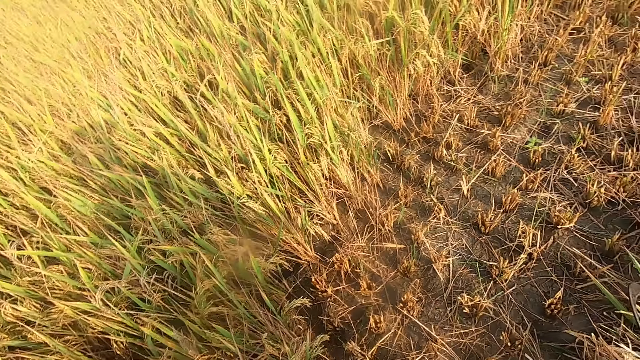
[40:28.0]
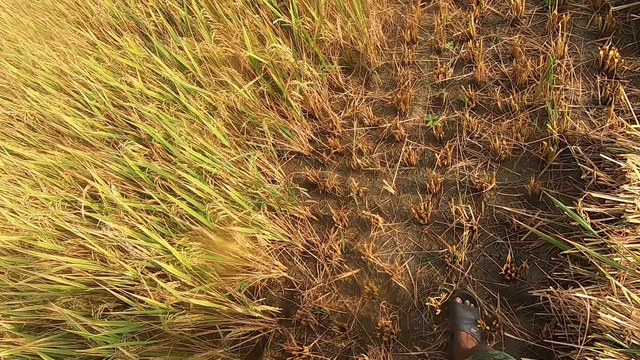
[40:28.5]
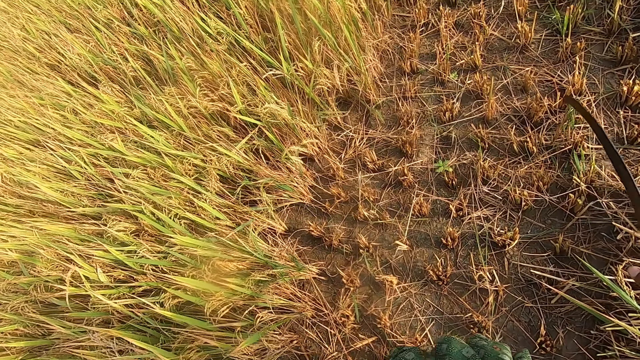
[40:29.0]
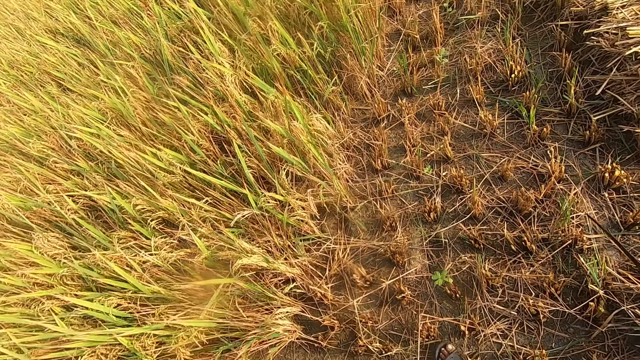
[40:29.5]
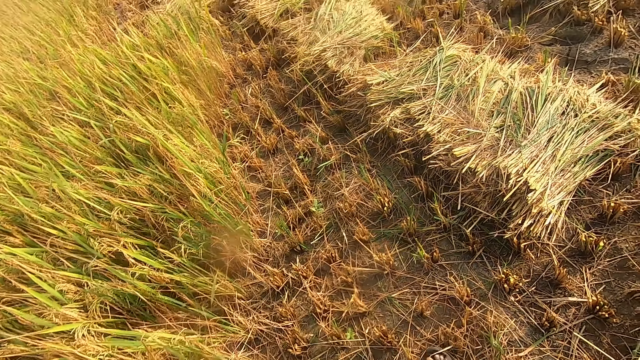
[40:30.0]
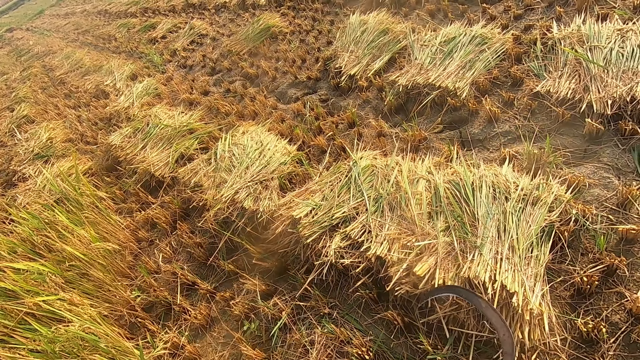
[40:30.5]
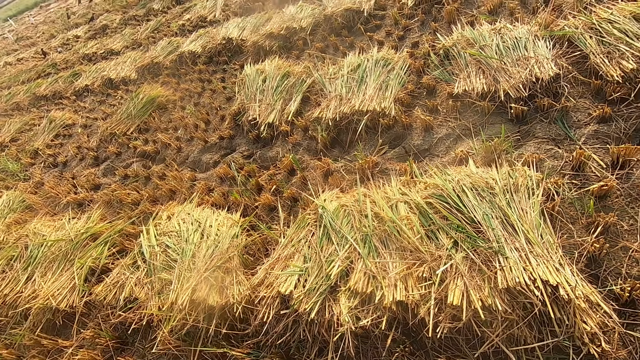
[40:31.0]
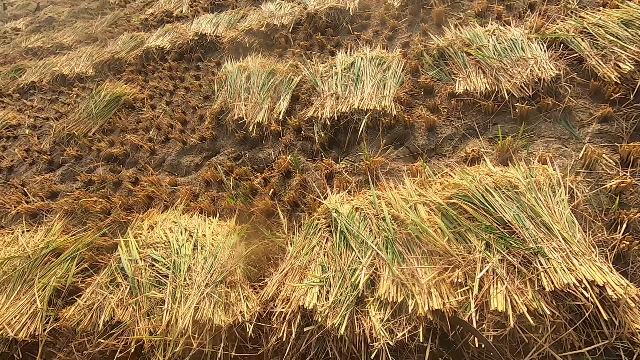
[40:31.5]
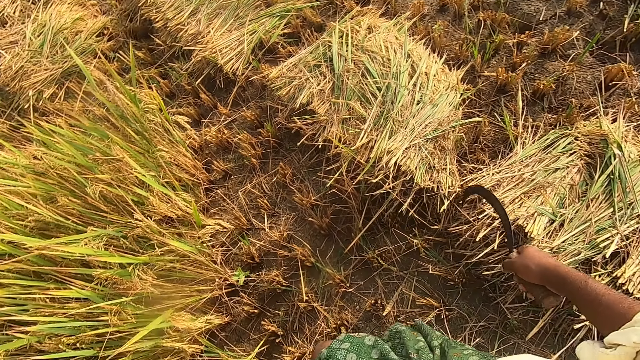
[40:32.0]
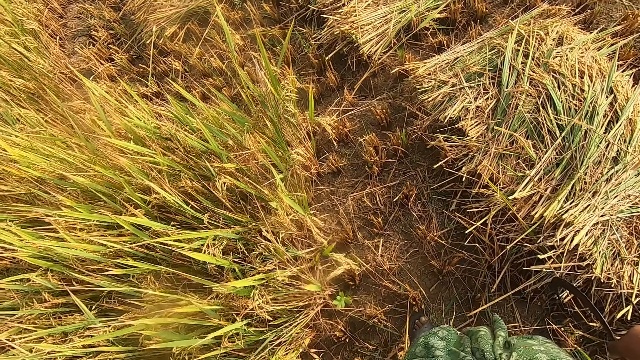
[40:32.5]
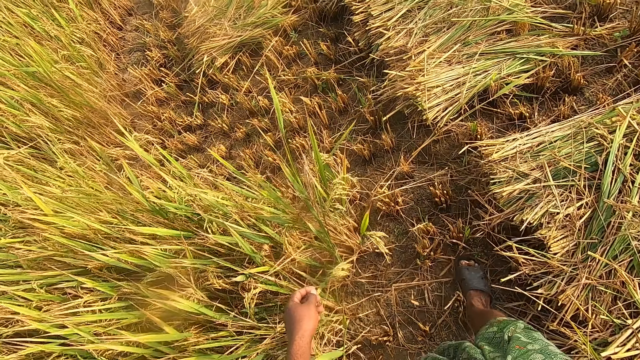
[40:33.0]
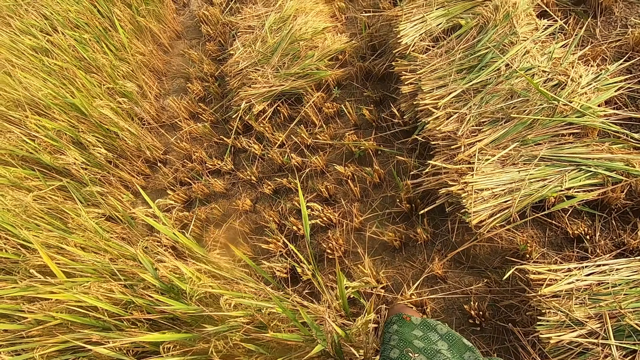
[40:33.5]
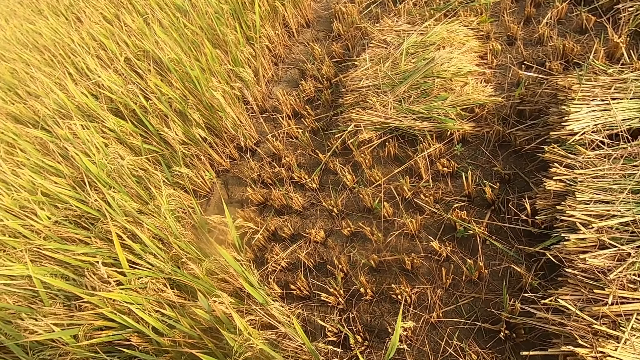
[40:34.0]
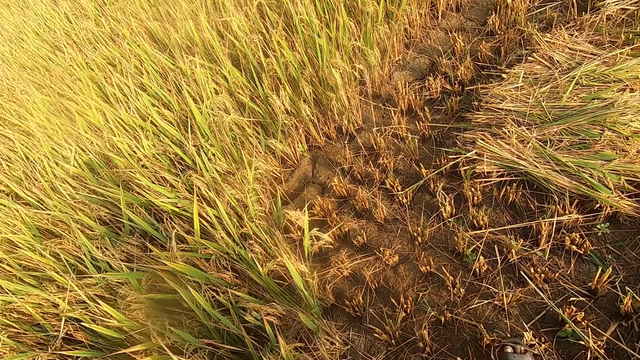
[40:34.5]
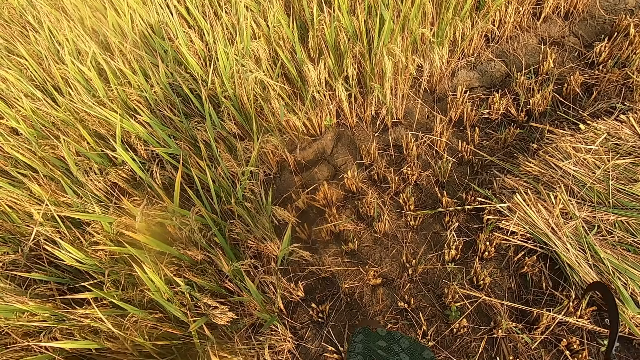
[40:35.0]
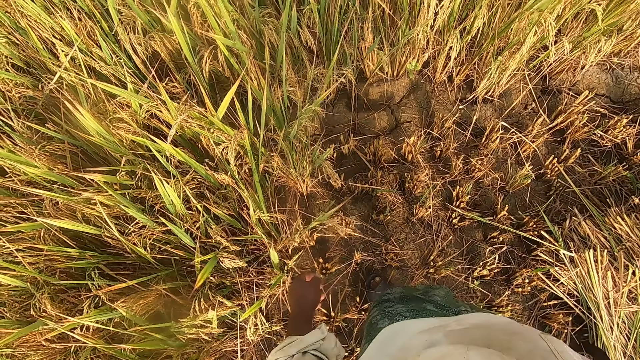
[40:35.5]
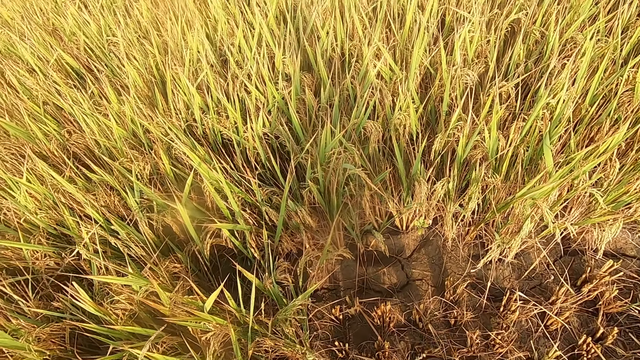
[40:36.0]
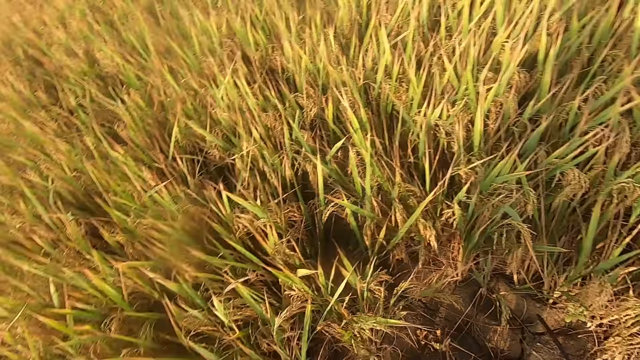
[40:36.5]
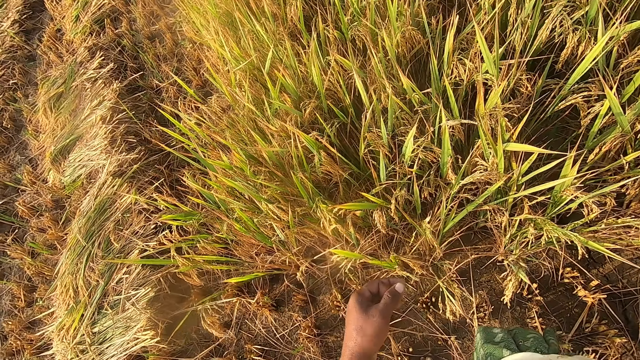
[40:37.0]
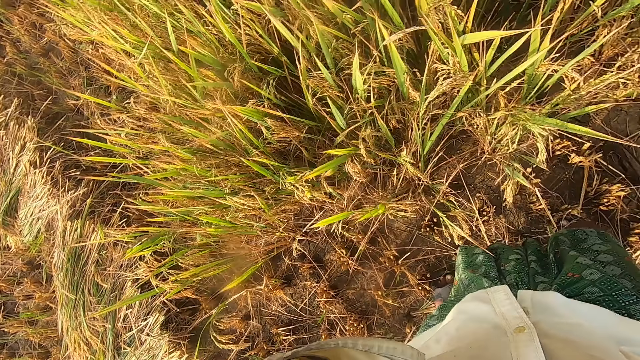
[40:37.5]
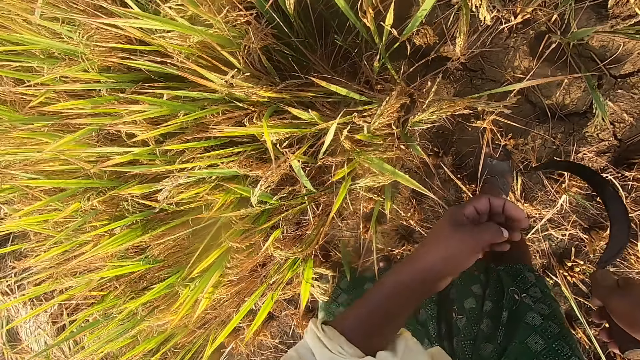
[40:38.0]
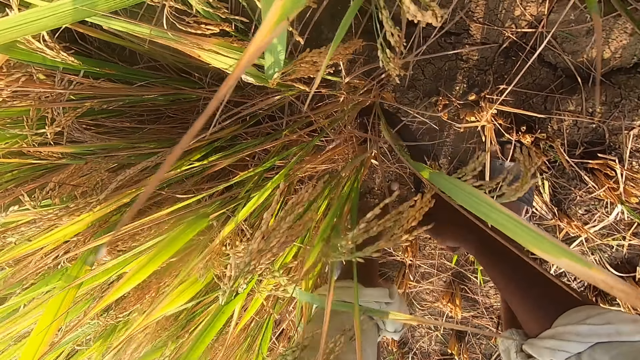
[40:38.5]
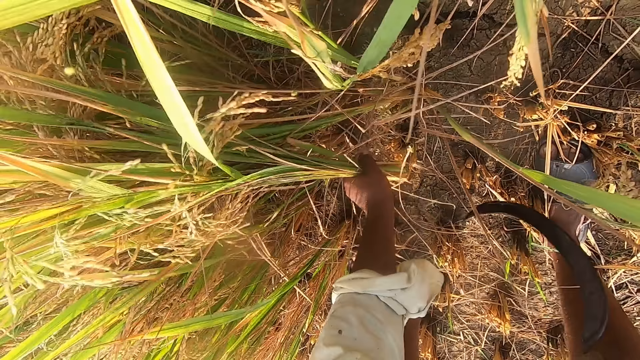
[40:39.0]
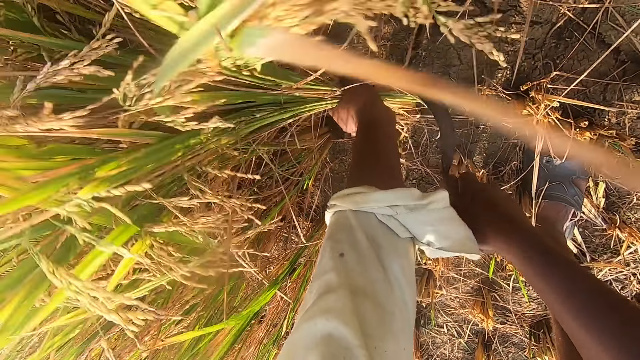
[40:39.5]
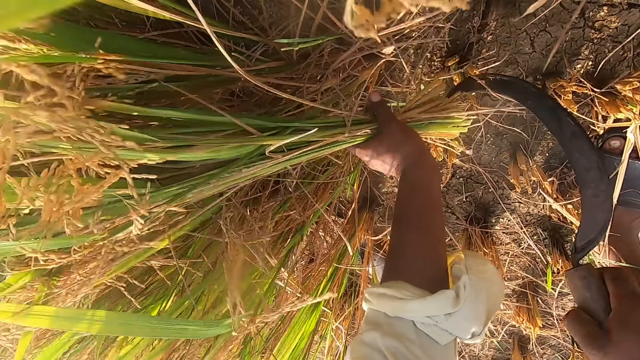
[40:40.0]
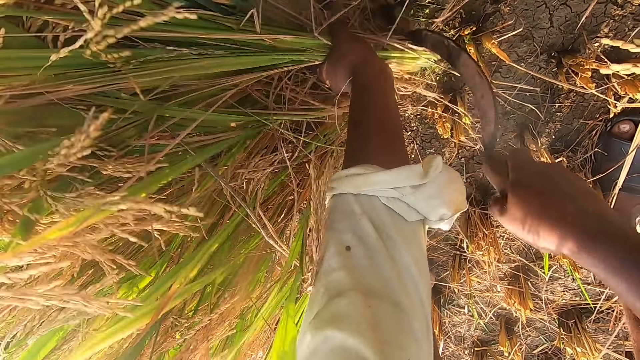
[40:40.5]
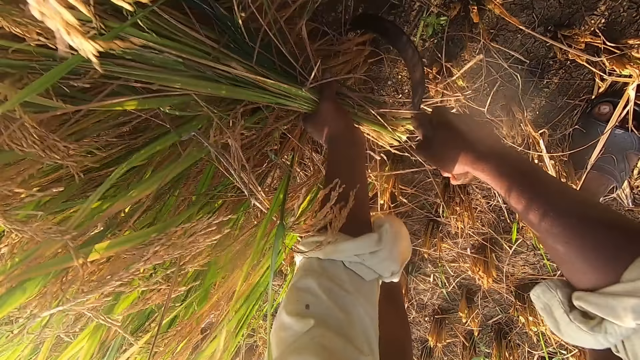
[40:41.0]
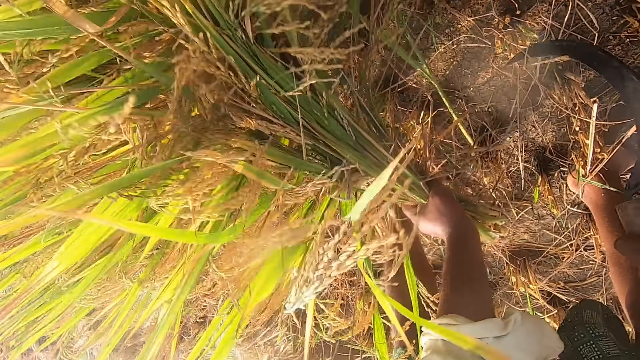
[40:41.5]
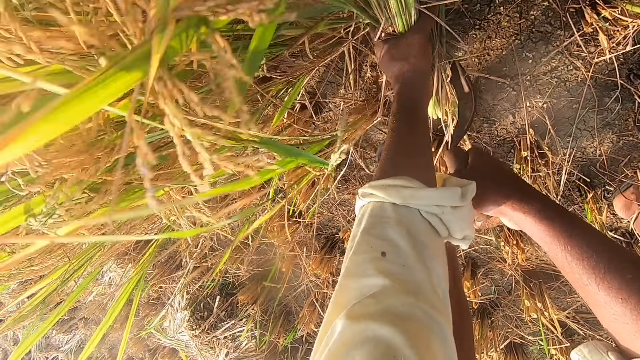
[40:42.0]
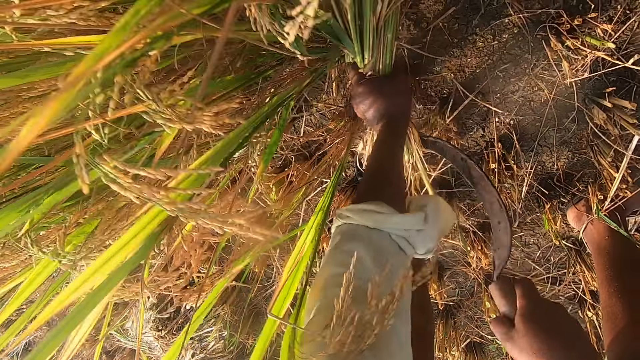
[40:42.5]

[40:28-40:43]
The camera wearer walks on the farm. He touches his face. He removes the wheat from the ground with a sickle. He holds the straw of rice.

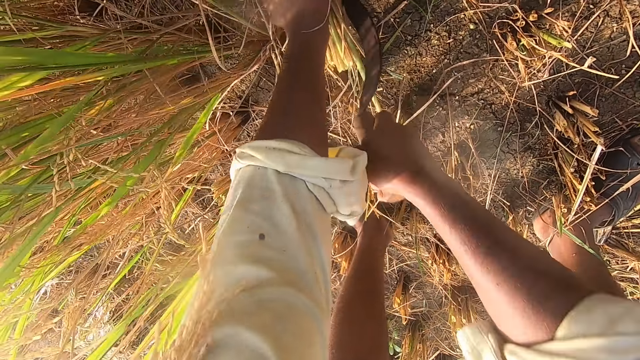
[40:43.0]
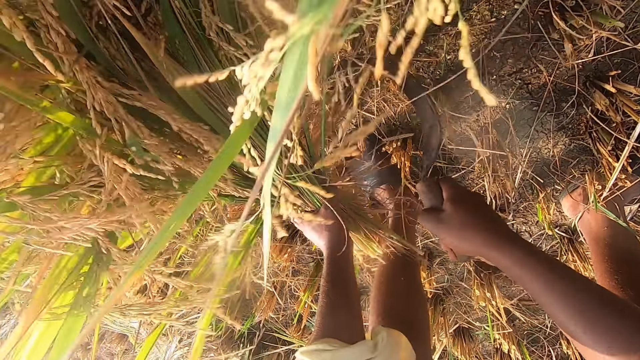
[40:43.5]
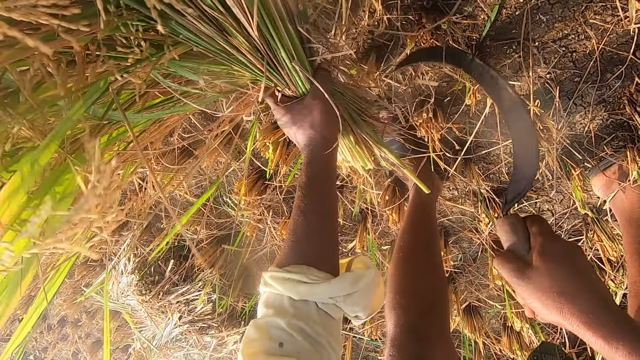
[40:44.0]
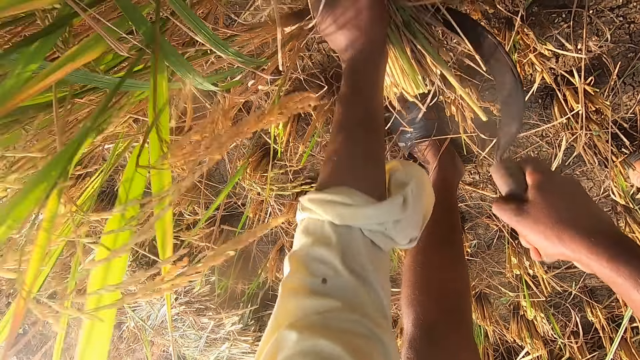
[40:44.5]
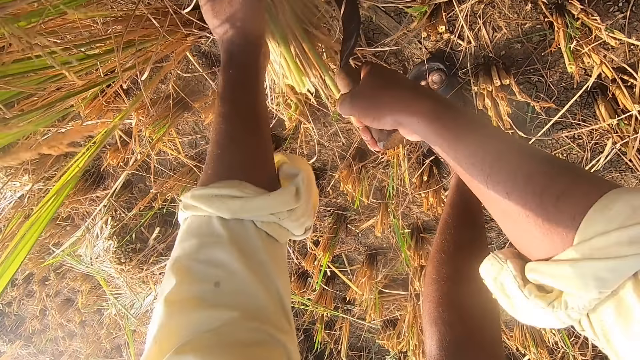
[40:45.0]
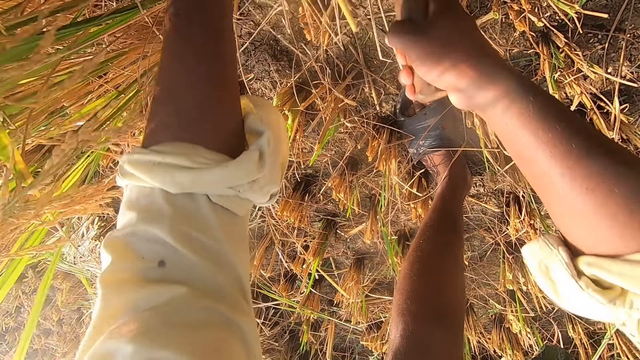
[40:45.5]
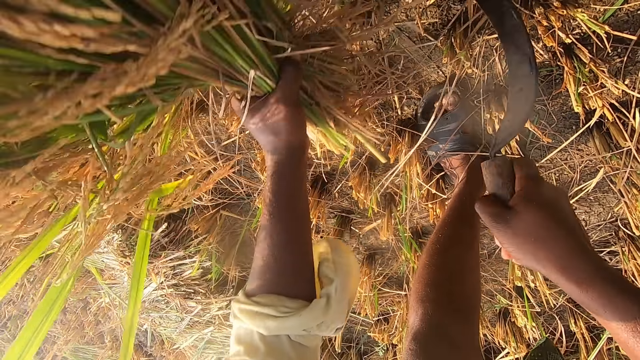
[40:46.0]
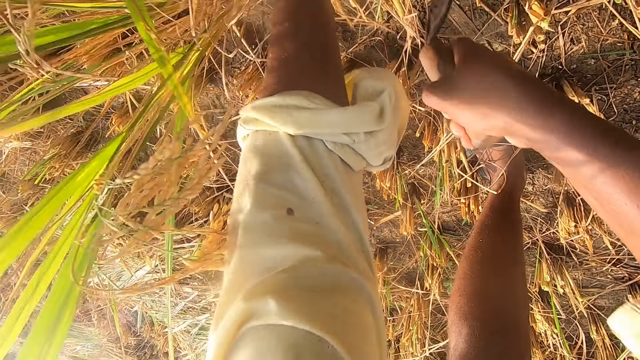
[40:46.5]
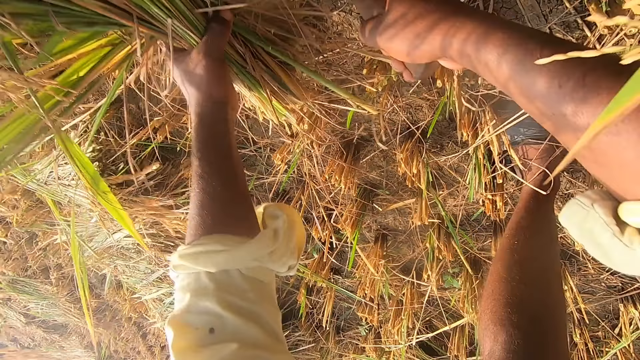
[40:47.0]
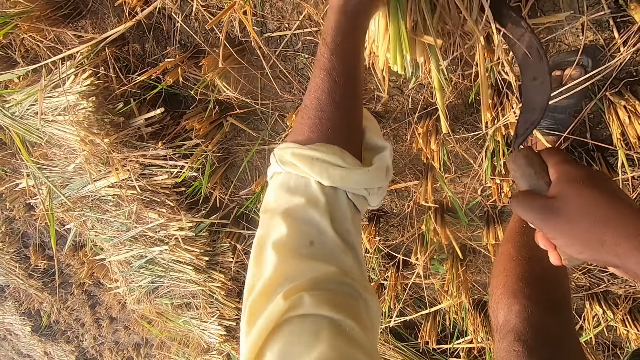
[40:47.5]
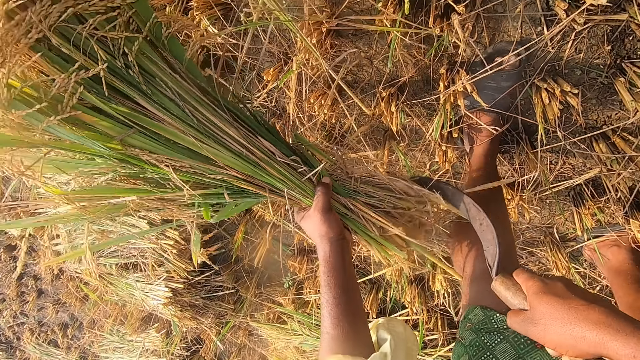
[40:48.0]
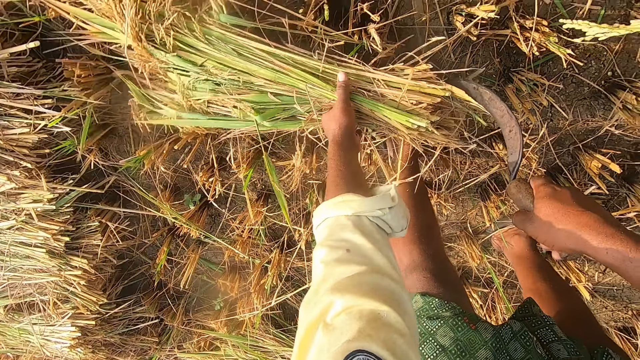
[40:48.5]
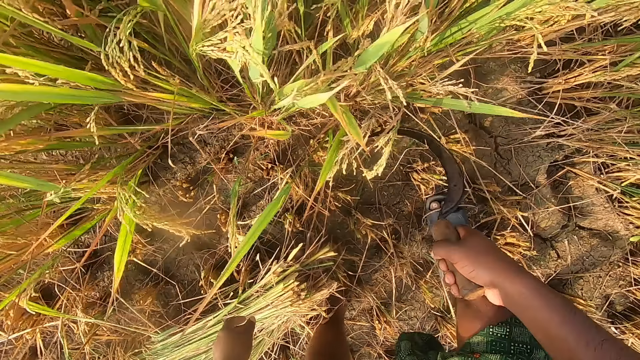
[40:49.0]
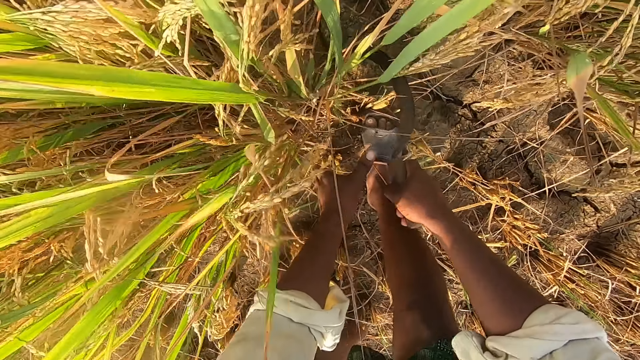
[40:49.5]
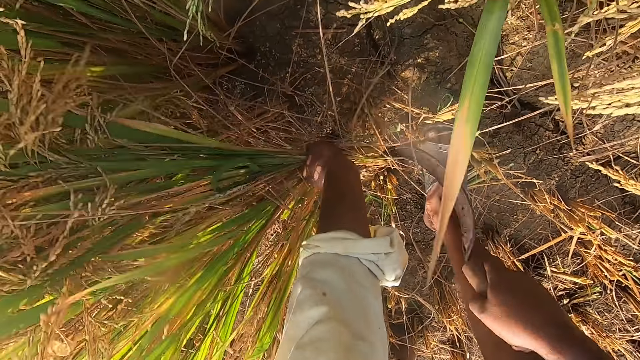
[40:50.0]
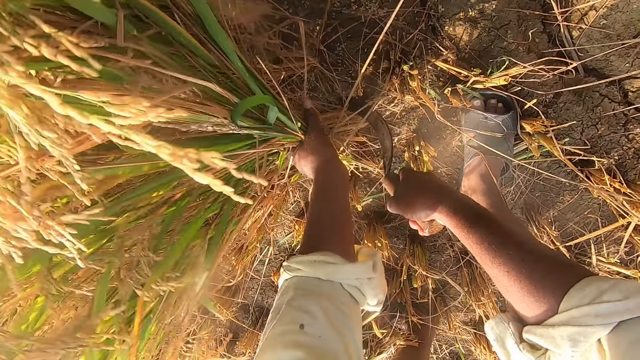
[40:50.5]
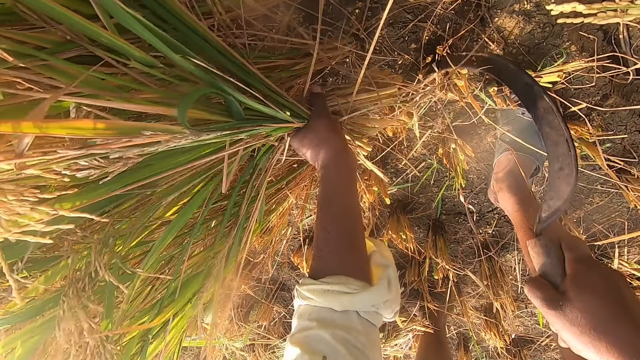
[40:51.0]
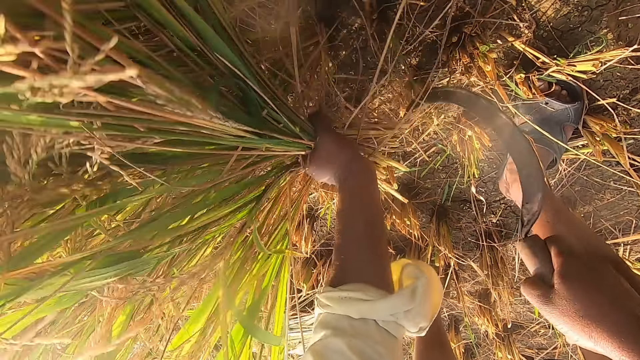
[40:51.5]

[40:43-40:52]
The camera wearer holds the sickle. They cut wheat using the sickle. They cut wheat using the sickle repeatedly. They drop the wheat on the floor. They remove the wheat from the ground with the sickle. They cut the wheat using the sickle again.
